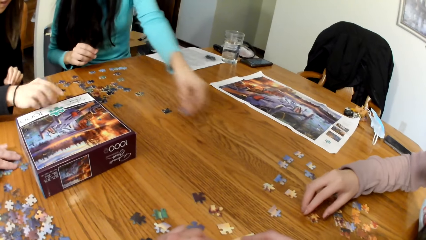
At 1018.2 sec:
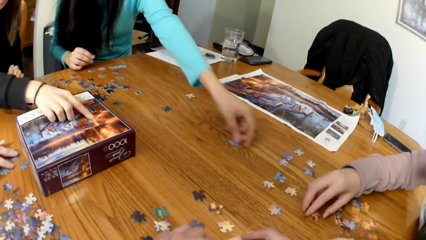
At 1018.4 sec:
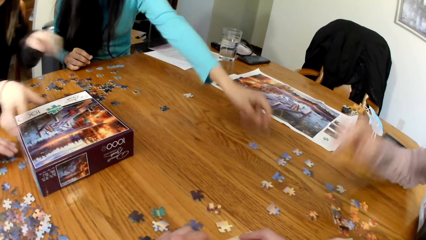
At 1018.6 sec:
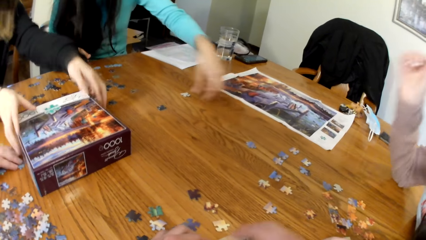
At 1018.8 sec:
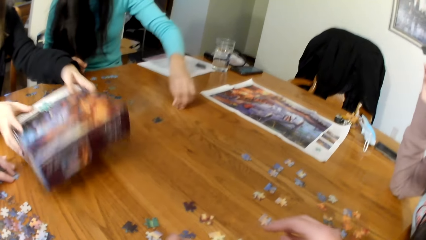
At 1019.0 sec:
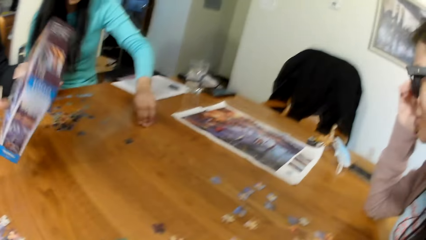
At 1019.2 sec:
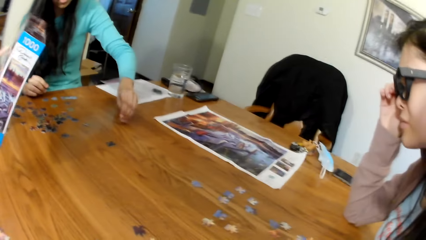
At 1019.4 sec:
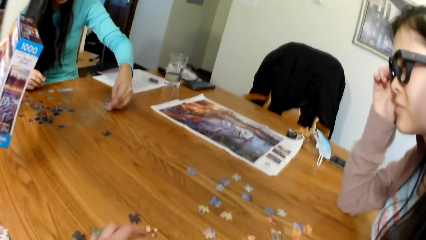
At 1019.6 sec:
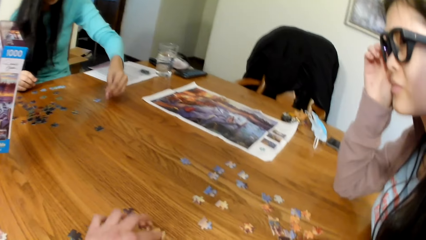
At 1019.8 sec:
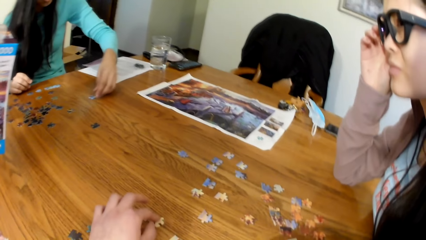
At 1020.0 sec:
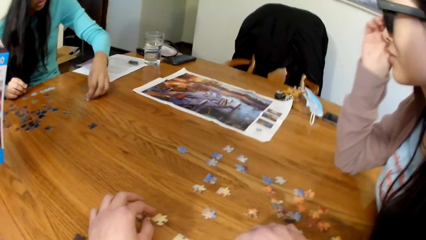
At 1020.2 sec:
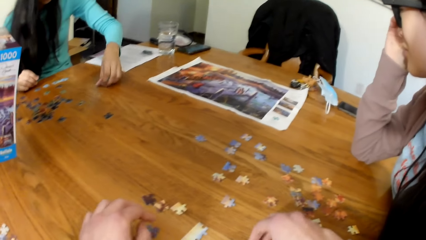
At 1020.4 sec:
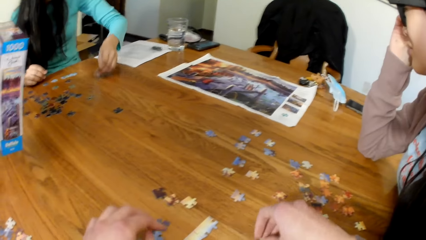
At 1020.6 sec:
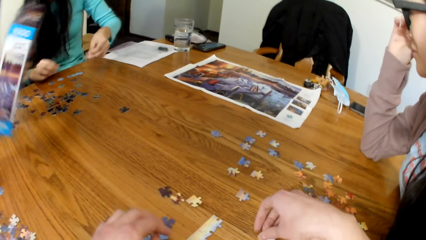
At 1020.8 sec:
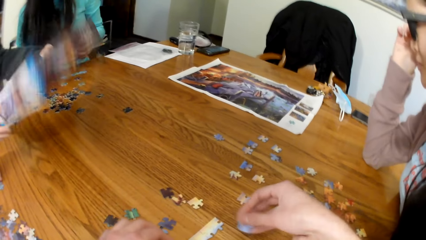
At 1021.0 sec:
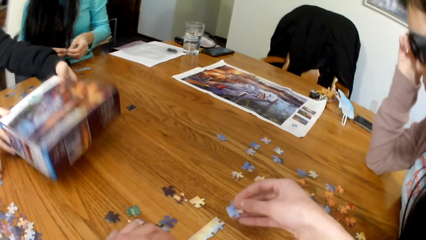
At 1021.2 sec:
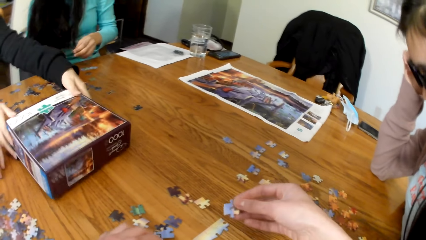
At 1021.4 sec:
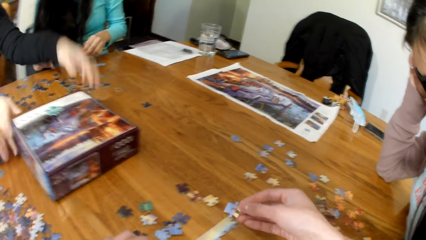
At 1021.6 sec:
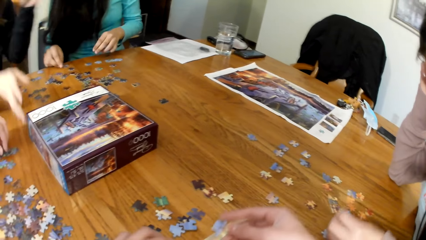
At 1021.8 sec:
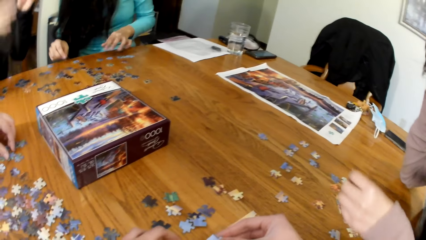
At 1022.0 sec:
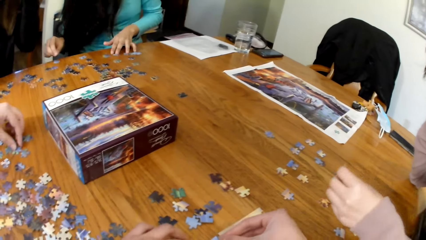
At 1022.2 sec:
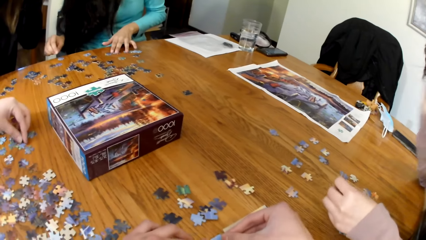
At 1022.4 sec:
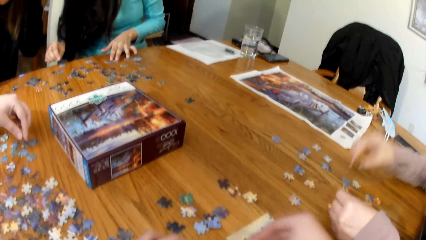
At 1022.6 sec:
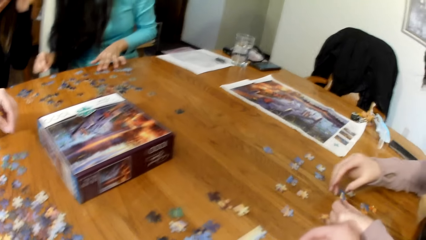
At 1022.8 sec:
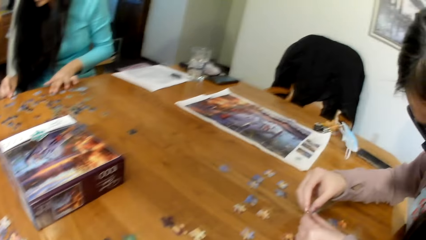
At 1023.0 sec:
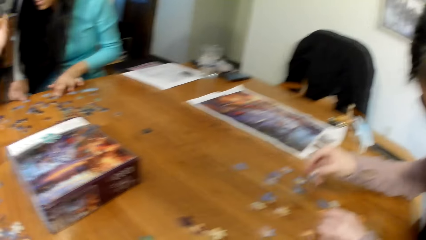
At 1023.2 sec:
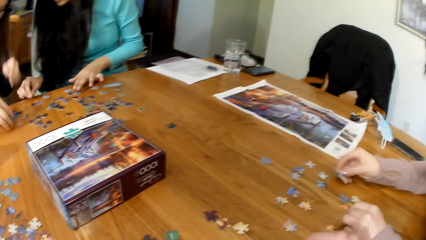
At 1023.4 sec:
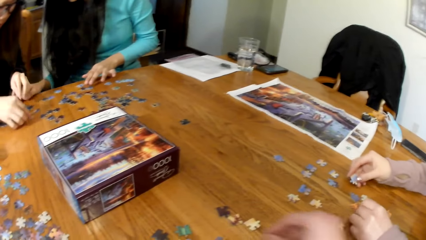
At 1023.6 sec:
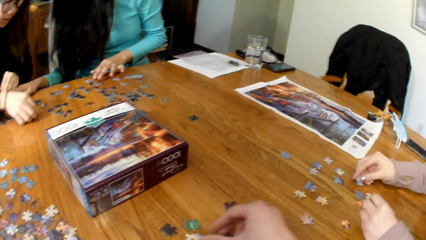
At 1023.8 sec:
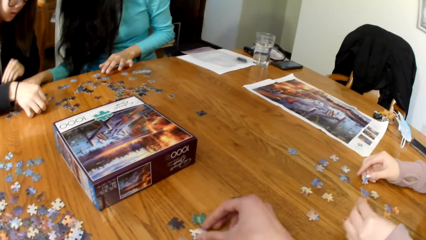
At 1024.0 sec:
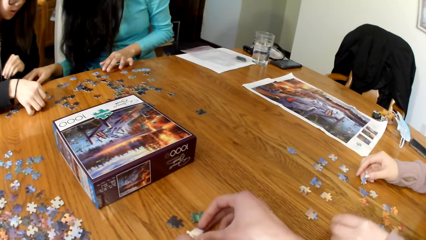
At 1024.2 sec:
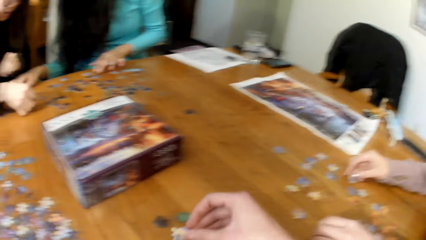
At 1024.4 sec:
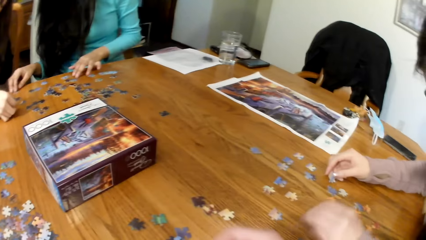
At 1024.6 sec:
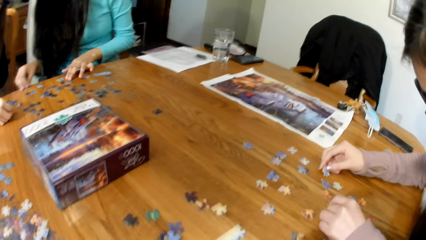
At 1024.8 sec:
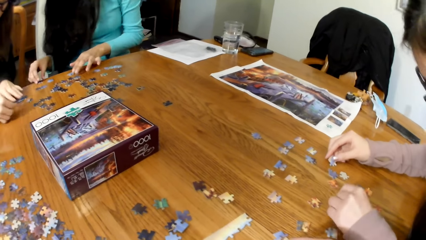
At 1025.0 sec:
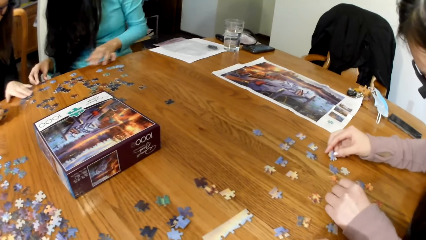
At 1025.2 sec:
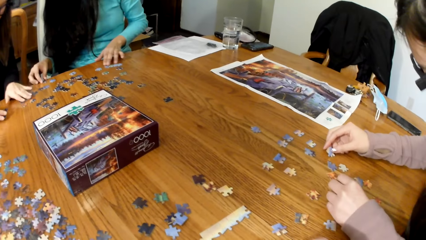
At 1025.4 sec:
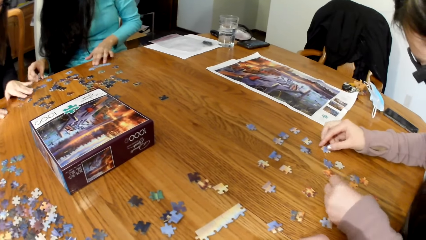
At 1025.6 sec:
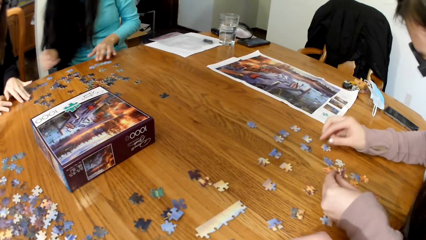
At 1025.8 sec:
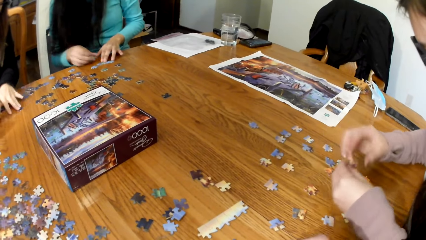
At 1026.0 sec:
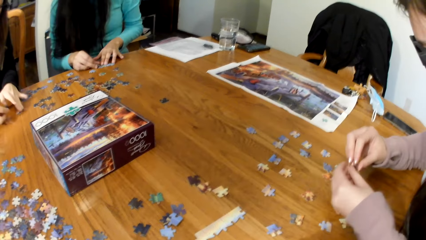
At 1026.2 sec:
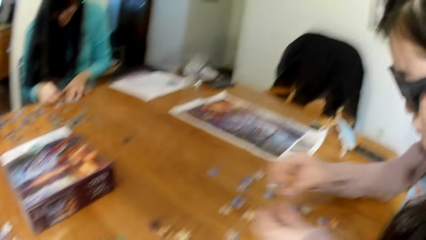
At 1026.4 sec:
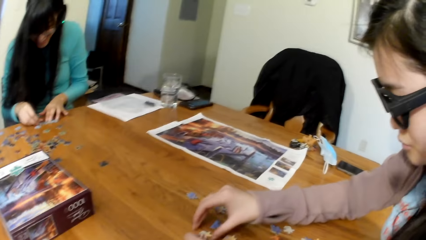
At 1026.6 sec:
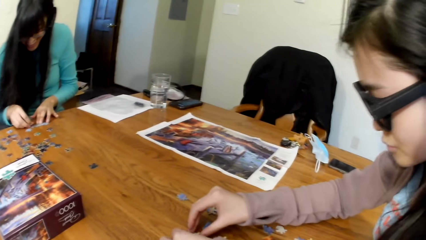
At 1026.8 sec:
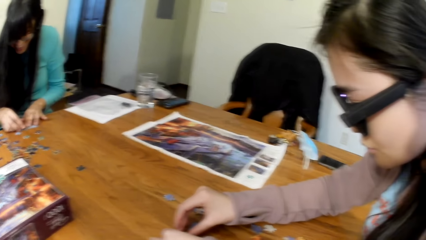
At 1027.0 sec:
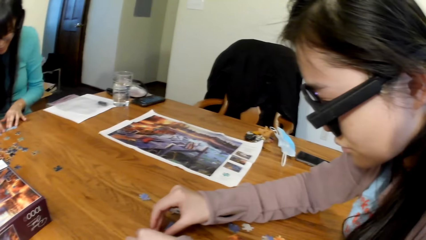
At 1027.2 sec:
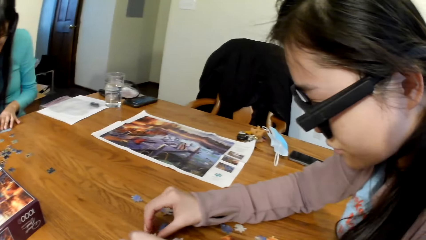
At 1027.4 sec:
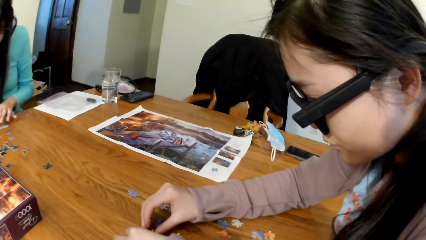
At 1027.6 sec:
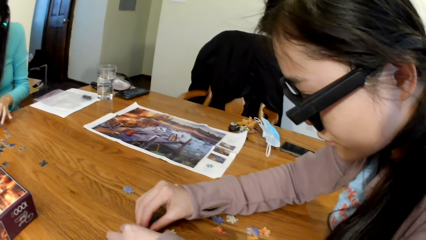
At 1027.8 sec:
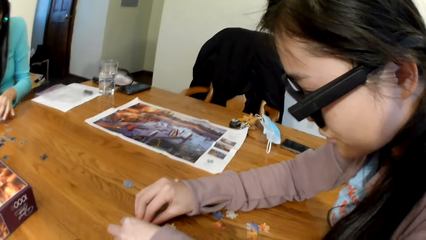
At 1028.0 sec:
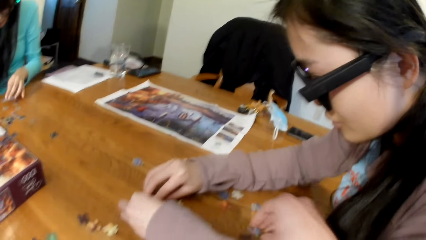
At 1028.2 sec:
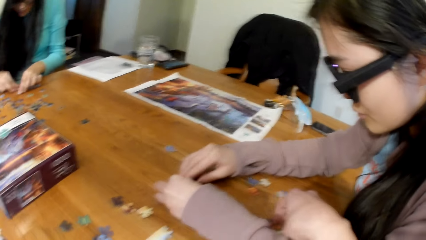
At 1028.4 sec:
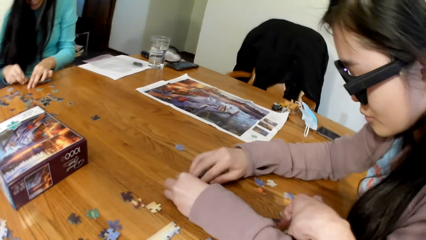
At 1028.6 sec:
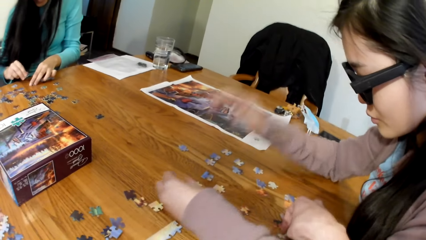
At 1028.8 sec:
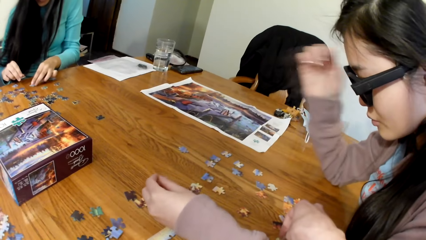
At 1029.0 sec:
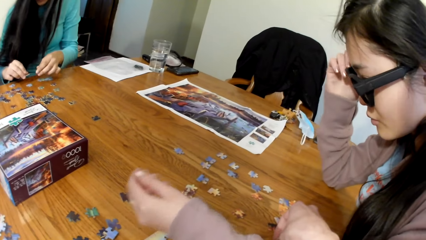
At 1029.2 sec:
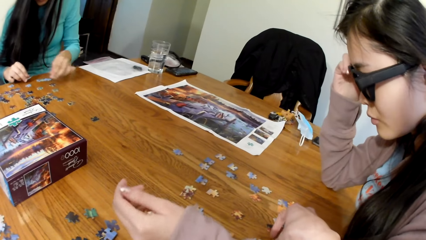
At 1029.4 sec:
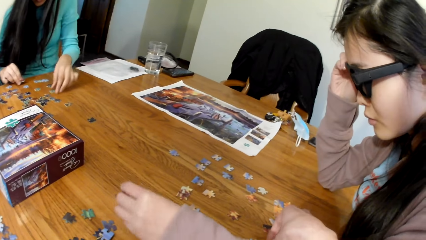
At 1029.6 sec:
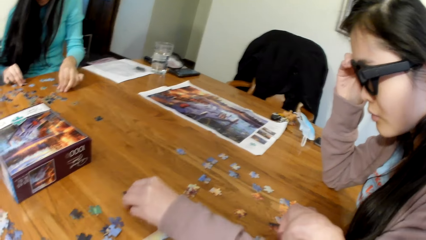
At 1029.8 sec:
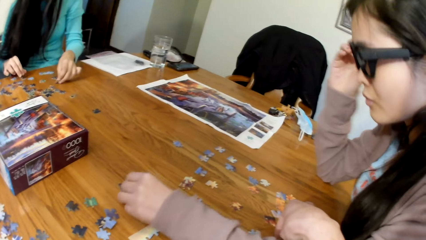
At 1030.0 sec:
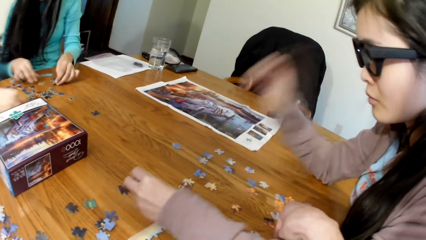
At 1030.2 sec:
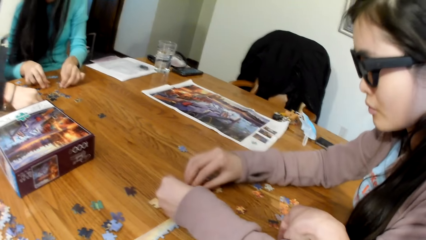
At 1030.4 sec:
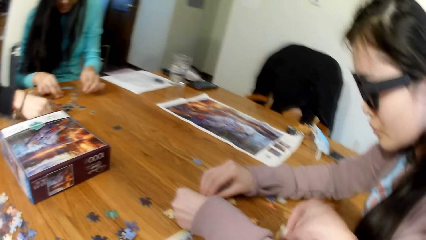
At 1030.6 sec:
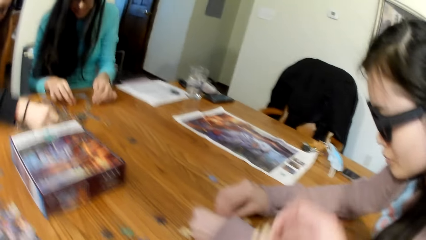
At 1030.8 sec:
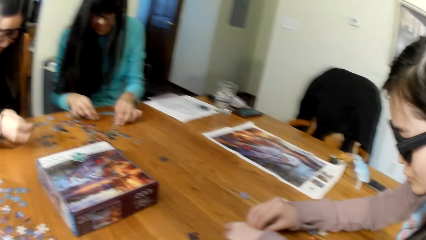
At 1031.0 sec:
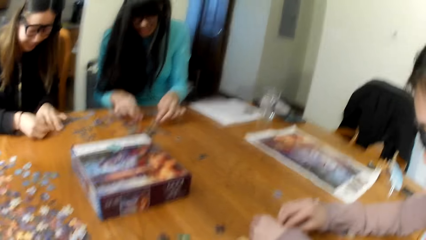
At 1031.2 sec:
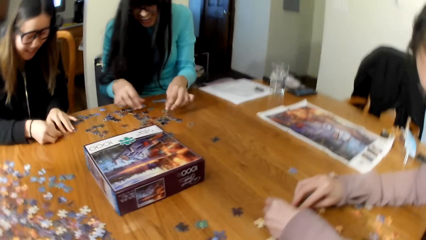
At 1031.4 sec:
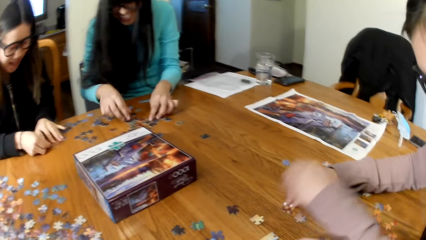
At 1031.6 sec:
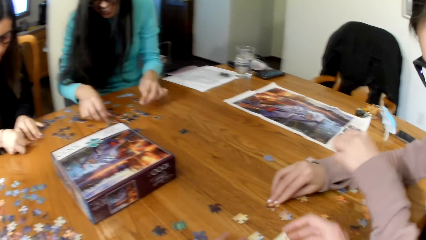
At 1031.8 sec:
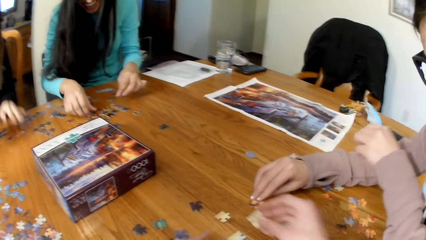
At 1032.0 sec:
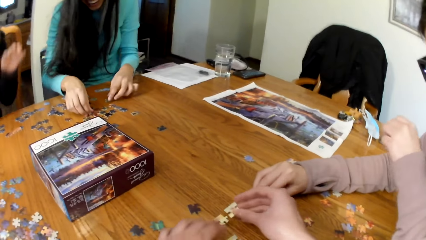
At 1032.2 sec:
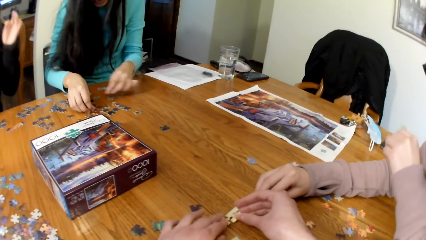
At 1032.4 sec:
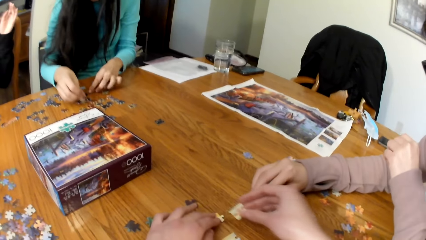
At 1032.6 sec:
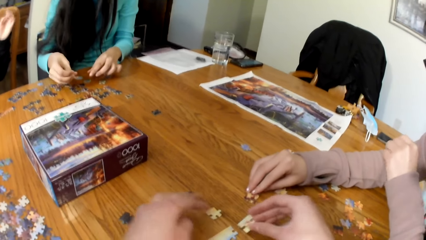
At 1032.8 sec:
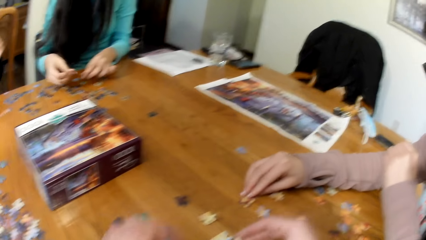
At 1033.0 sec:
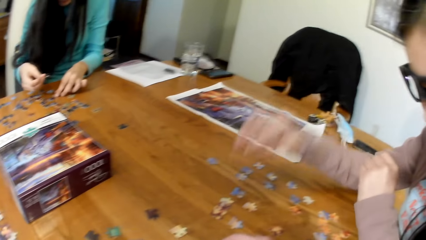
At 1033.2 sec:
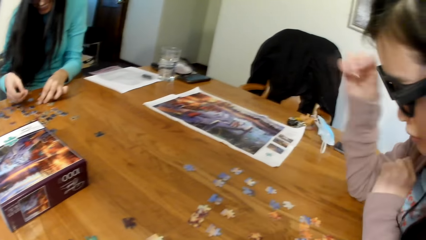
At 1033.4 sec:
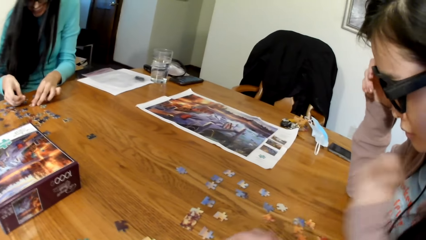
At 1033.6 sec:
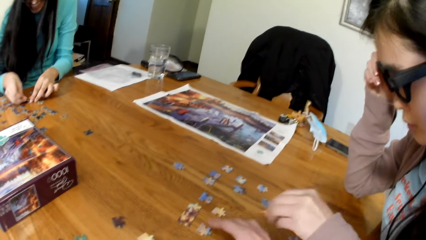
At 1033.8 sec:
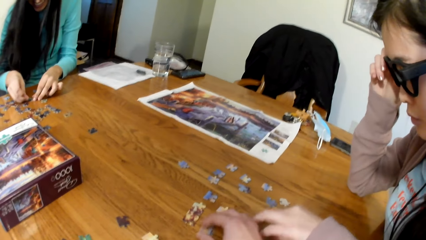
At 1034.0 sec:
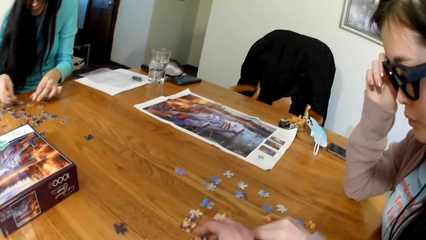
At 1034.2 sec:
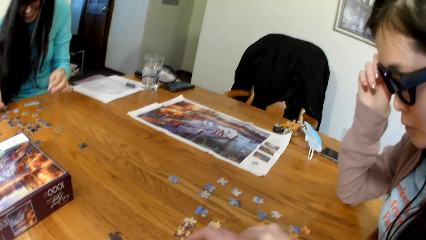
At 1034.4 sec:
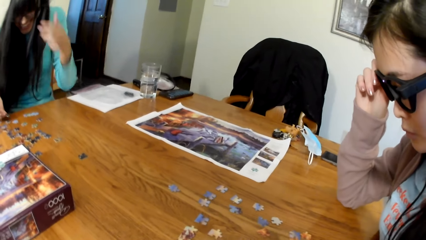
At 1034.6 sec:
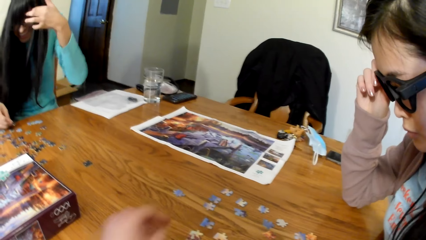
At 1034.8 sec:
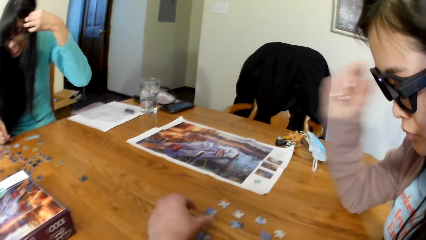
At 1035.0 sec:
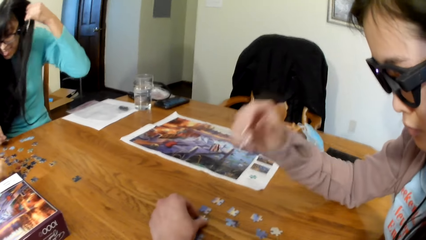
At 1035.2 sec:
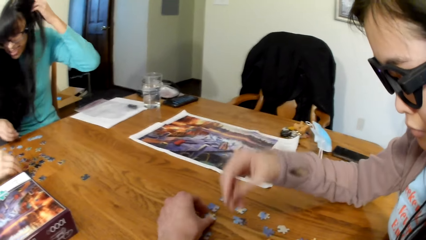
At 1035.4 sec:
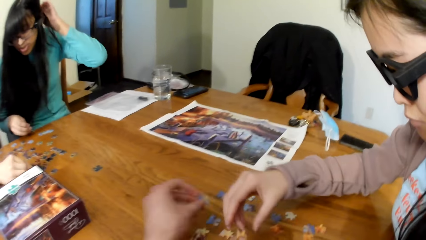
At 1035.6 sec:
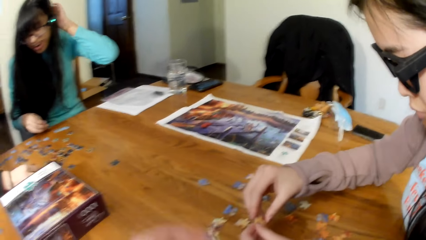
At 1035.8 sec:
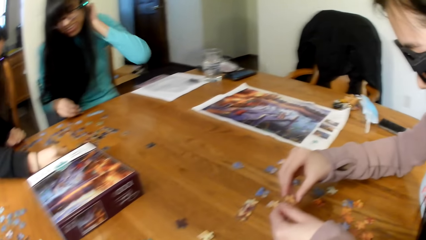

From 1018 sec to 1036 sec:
A lady arranges the puzzle pieces. Another lady lifts the box. The camera wearer places the puzzle pieces on the table. The first lady arranges the puzzle pieces. The camera wearer picks the pieces of puzzle from the table. A third lady arranges the pieces of puzzle.
